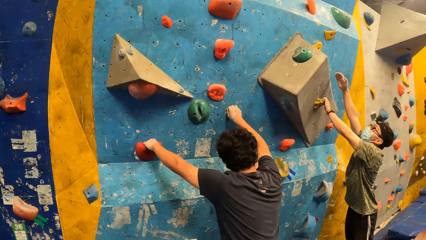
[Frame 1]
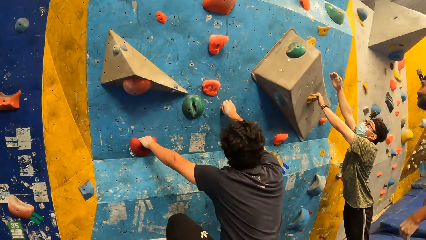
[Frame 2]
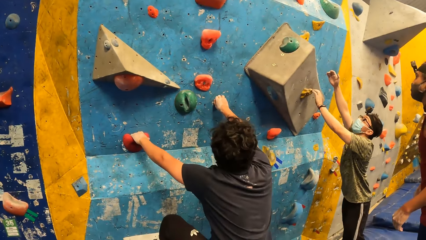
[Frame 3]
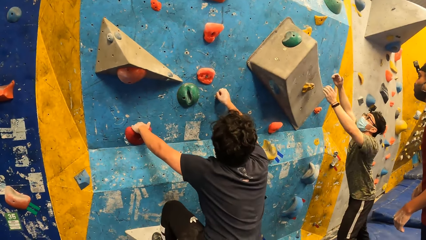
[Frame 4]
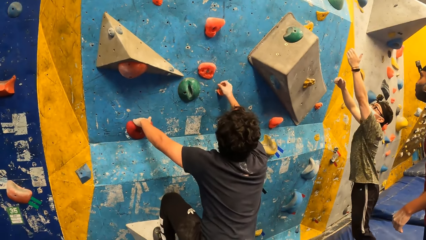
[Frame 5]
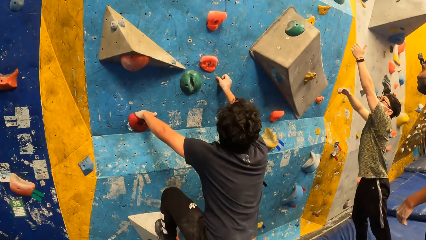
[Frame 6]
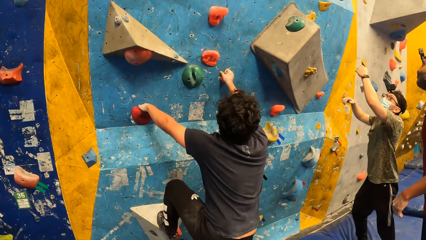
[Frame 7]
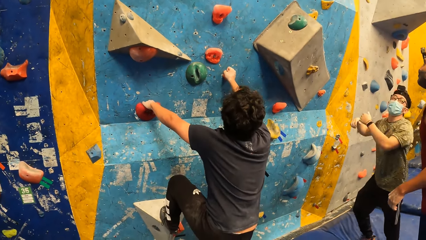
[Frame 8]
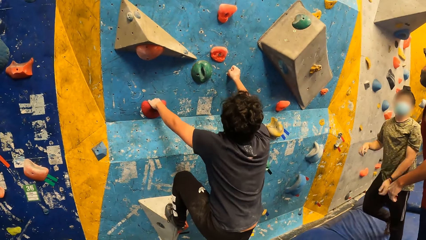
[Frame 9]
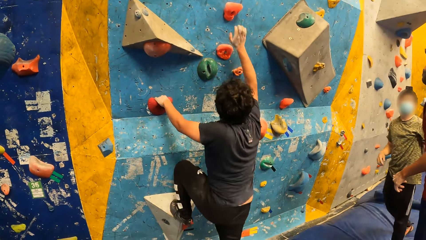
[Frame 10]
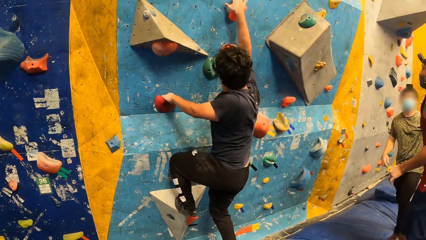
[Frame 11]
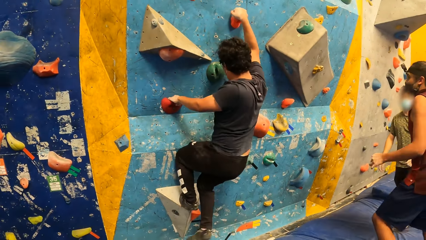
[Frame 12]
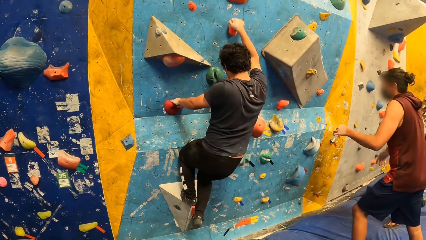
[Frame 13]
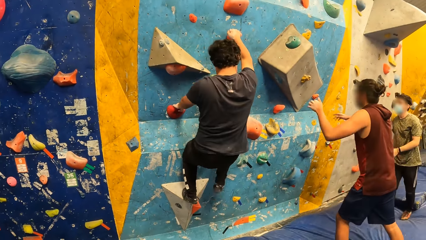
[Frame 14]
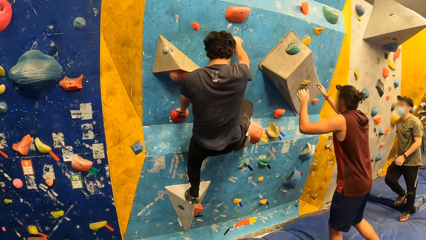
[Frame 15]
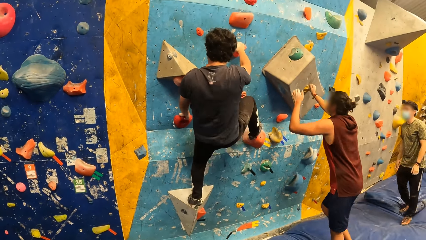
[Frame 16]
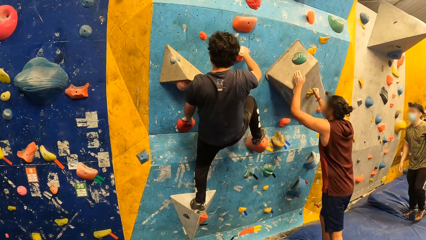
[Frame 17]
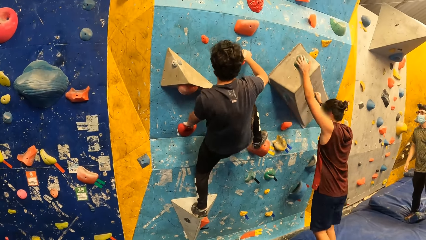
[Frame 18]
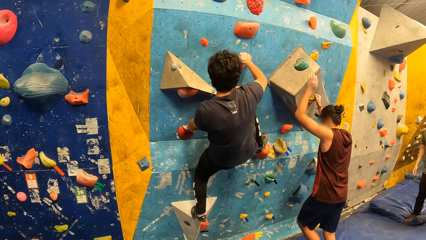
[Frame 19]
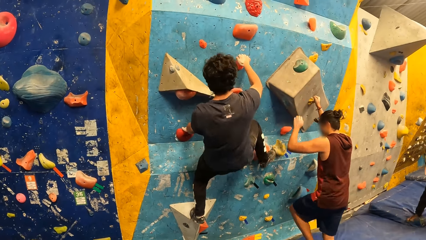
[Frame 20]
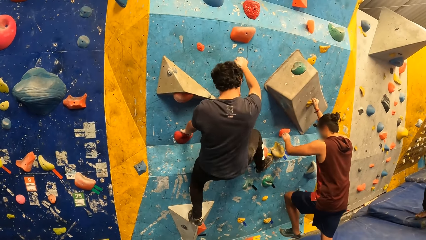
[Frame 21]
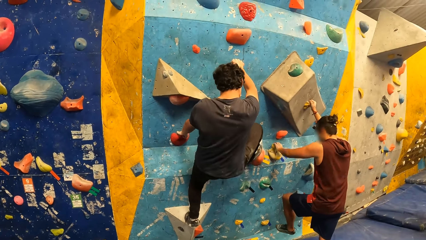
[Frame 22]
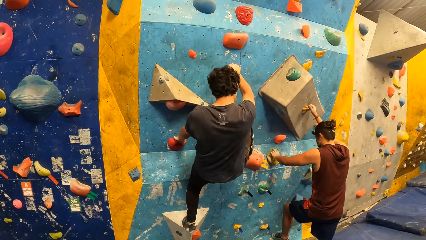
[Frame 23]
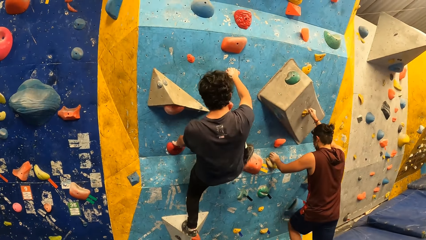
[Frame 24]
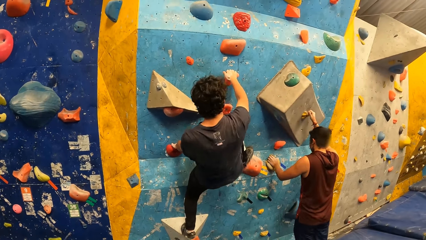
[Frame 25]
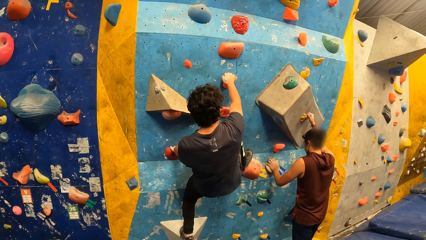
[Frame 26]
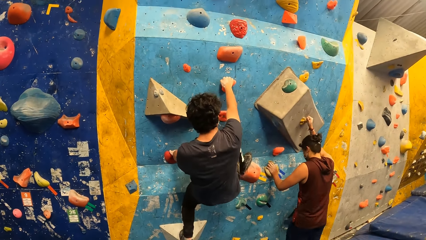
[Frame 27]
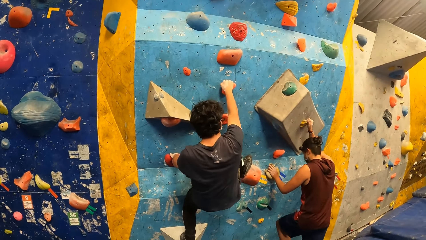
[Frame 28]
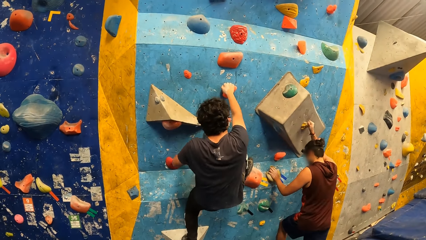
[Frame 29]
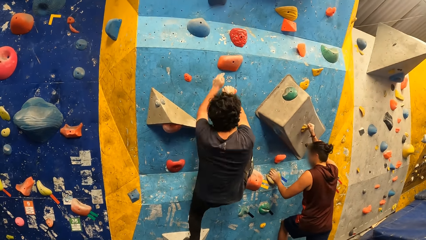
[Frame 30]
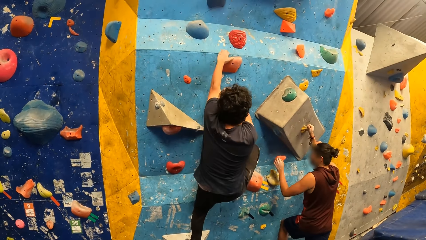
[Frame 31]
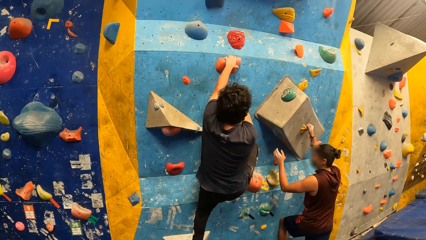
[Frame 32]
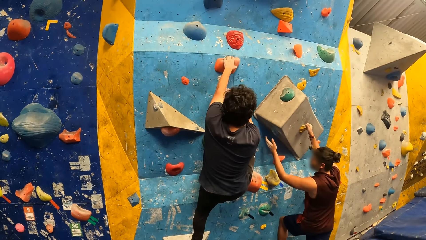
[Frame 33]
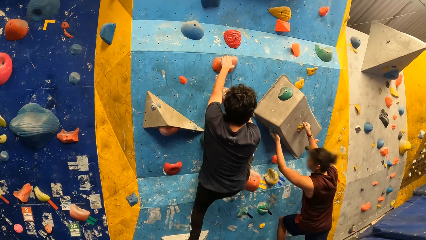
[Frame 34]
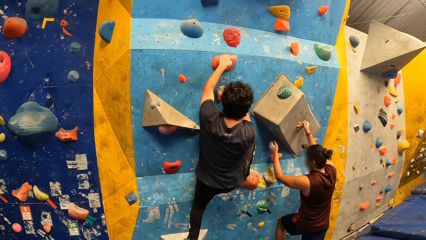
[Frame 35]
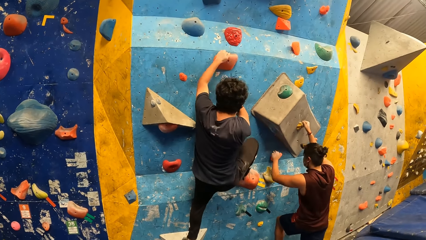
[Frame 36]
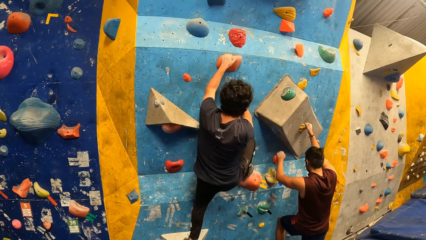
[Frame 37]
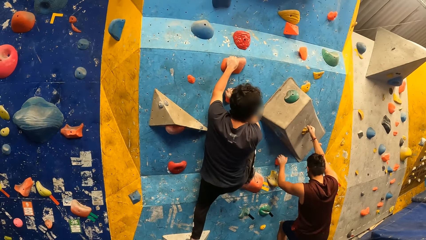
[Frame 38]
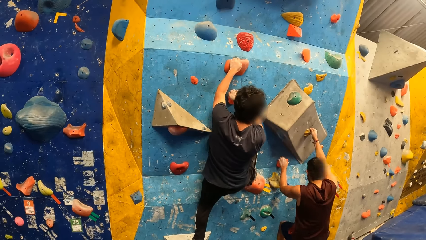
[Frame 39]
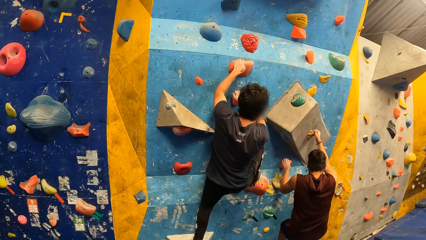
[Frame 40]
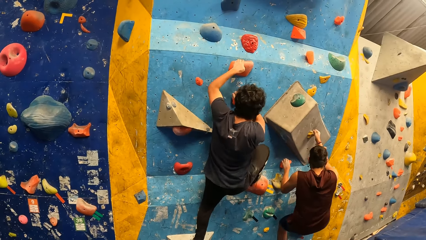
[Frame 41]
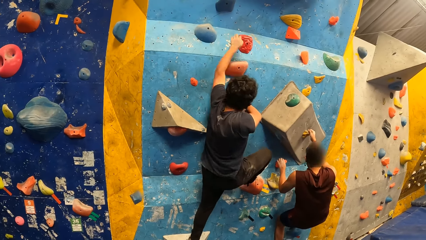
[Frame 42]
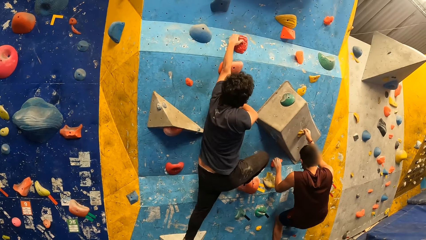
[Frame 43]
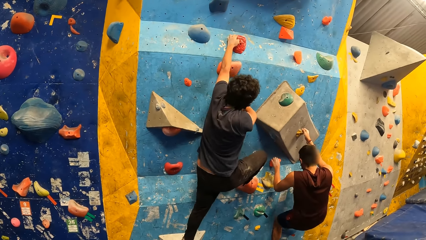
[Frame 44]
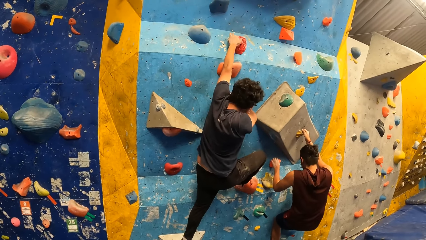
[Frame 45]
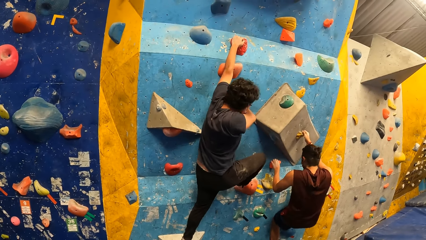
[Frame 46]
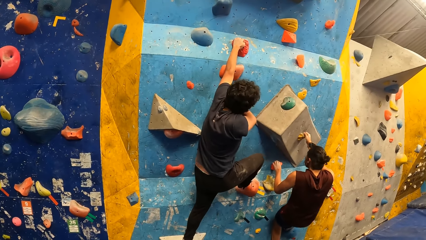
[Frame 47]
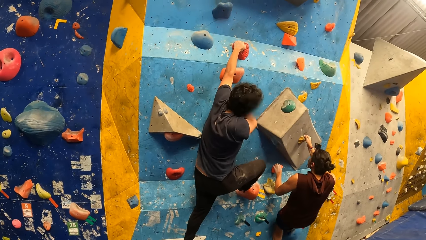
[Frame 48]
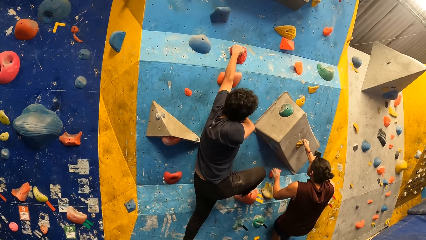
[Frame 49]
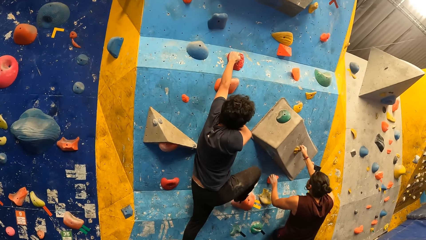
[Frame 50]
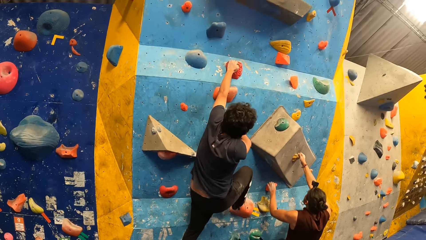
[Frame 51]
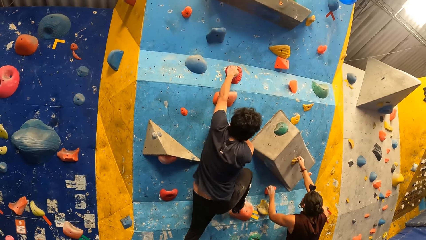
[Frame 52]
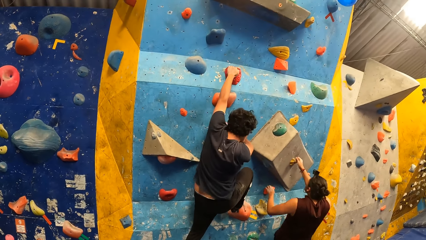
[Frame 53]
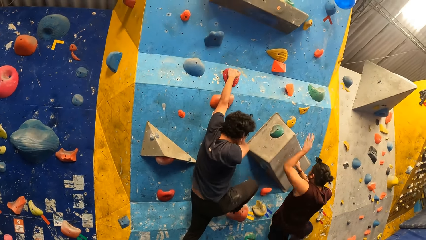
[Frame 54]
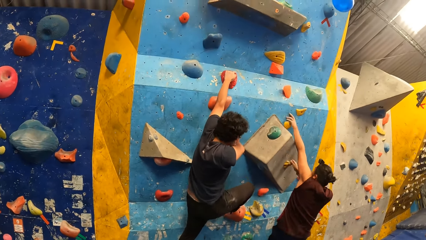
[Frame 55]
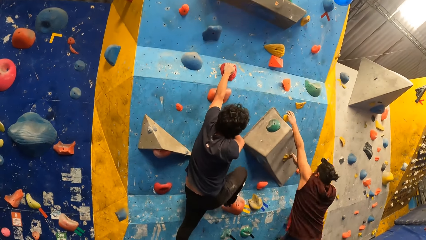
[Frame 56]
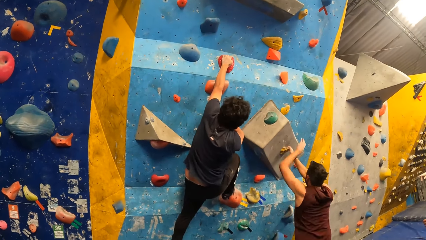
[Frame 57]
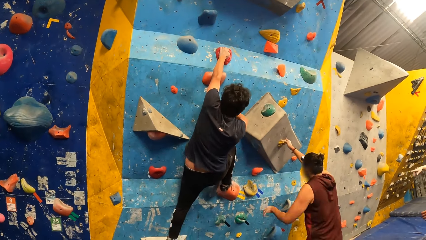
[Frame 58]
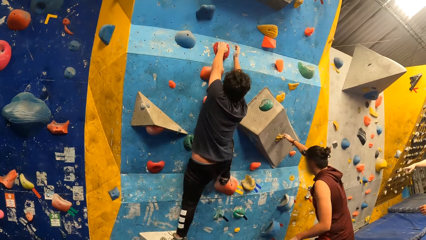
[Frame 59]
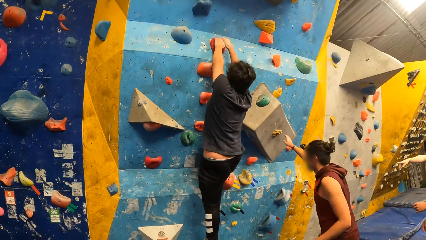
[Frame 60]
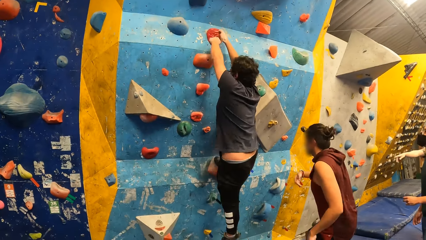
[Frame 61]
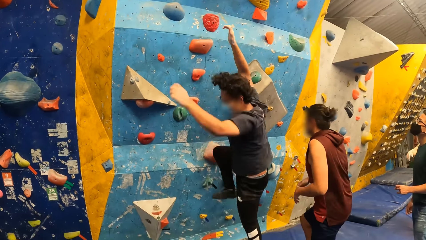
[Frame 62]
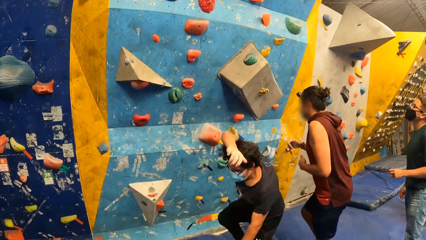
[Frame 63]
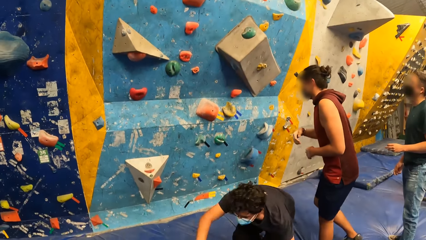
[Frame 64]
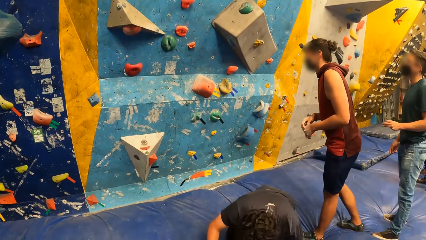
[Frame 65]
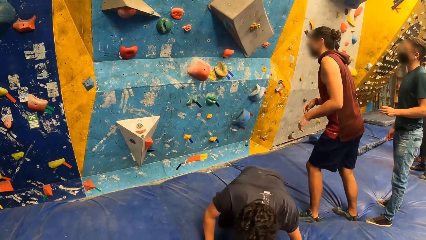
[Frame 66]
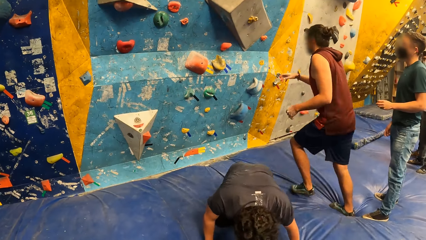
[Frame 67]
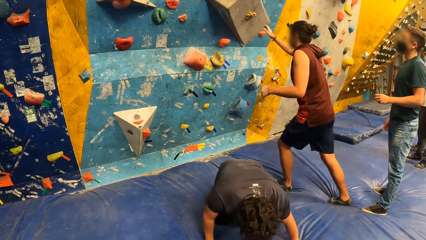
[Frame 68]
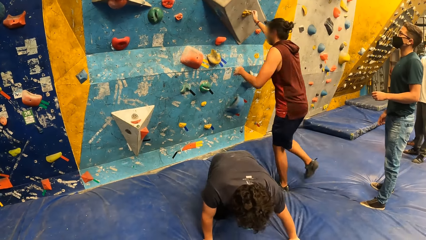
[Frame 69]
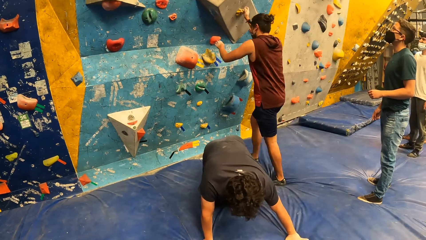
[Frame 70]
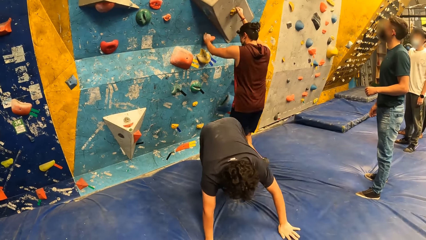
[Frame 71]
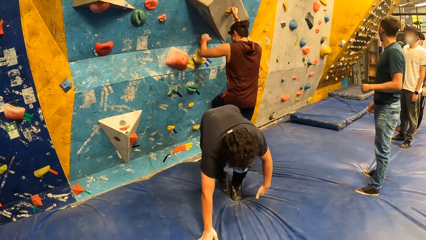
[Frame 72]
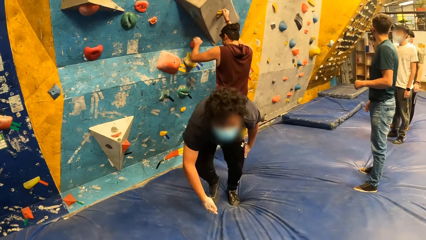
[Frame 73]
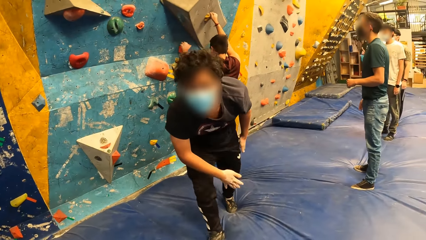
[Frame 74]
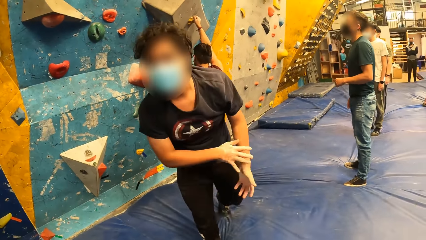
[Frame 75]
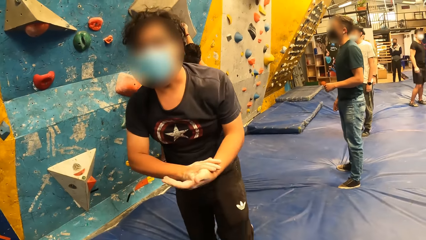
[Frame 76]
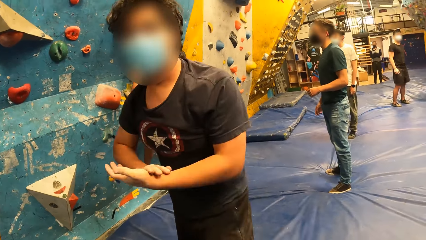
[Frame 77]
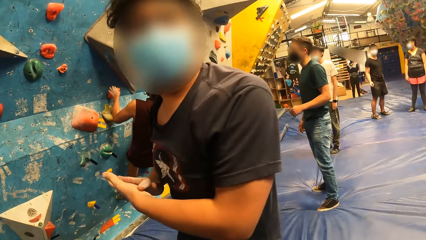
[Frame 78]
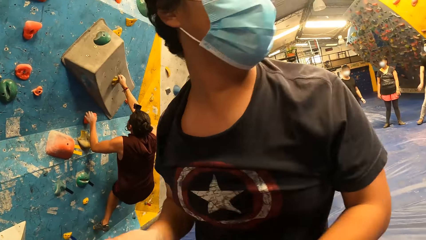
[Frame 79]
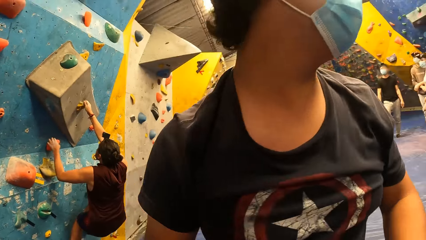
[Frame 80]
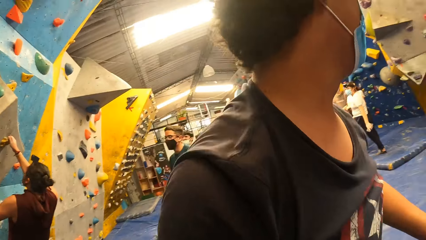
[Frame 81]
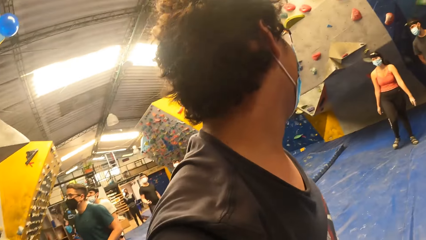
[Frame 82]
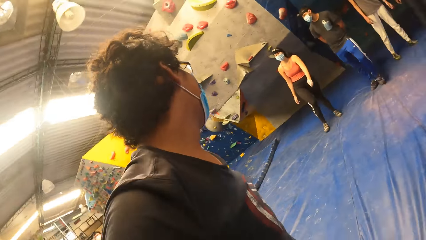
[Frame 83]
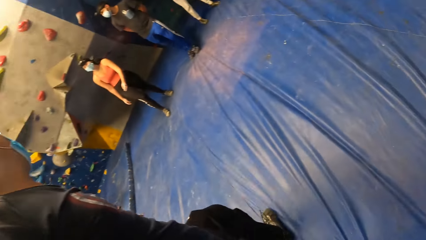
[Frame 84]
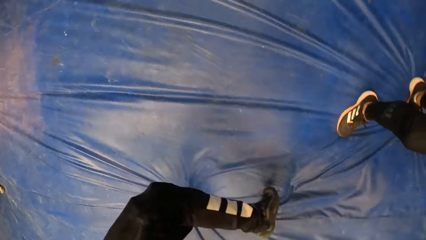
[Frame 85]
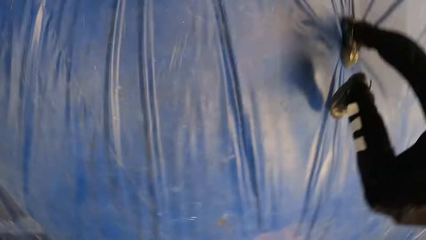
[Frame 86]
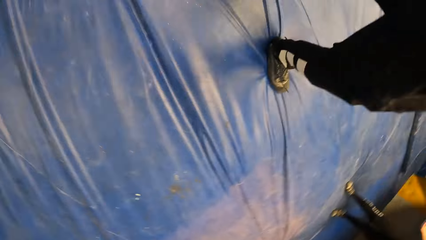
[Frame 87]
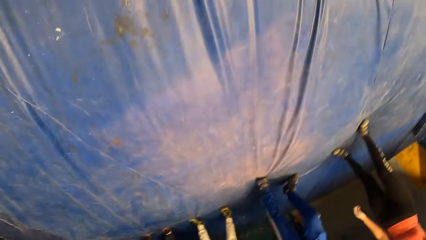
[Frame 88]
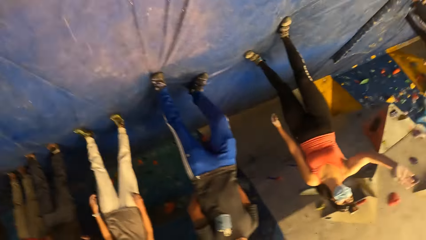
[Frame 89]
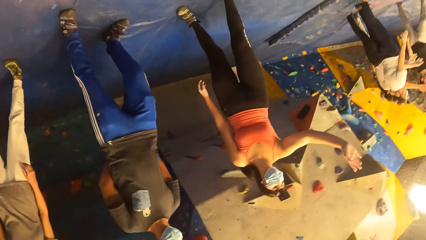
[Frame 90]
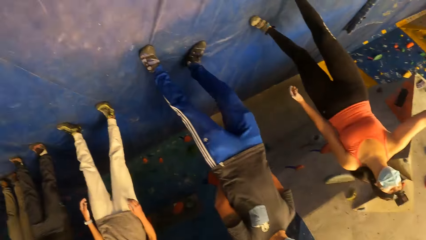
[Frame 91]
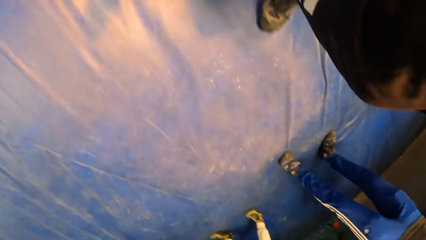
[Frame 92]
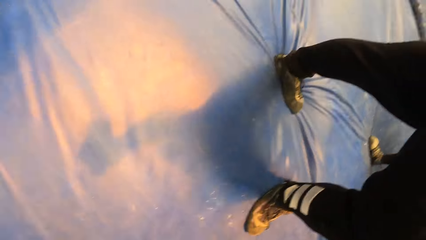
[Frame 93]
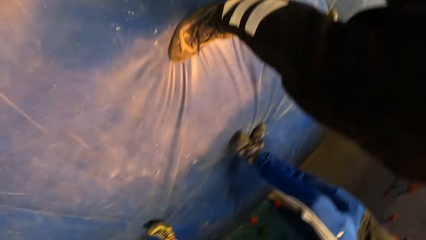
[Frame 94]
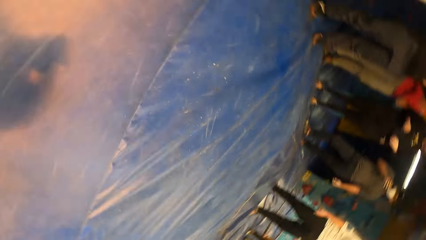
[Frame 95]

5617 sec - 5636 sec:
A man climbs up the bouldering wall with both hands. Another man interacts with a third man. The third man climbs the bouldering wall with both hands. The third man falls off the bouldering wall to the crash pad. The camera wearer falls off the bouldering wall to the crash pad. The third man climbs the bouldering wall with both hands.
